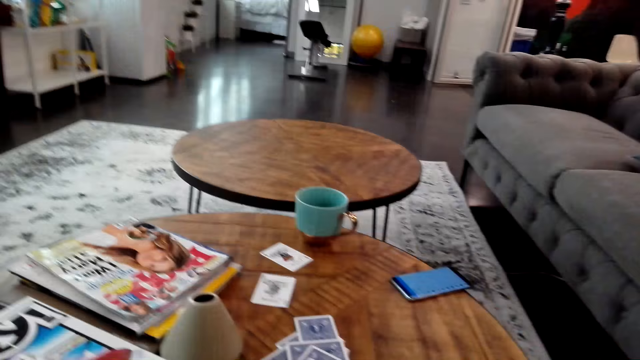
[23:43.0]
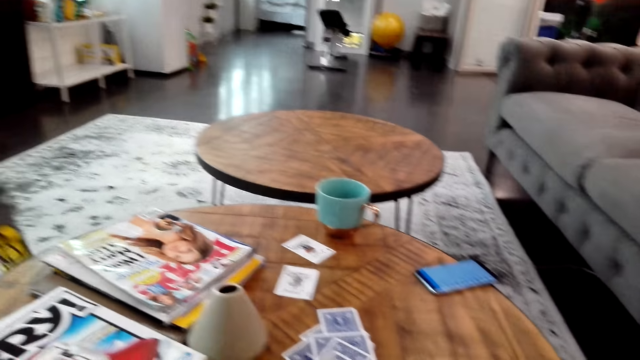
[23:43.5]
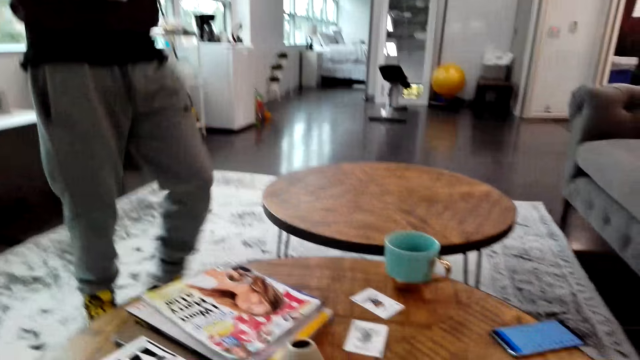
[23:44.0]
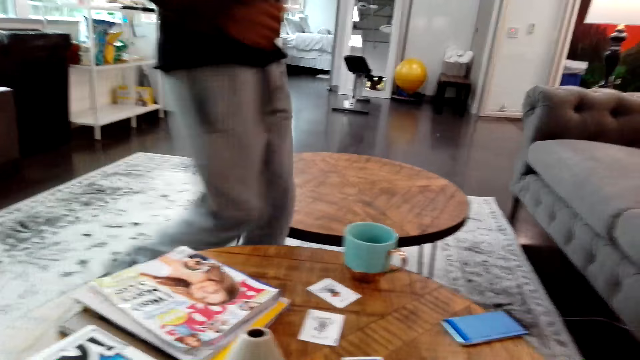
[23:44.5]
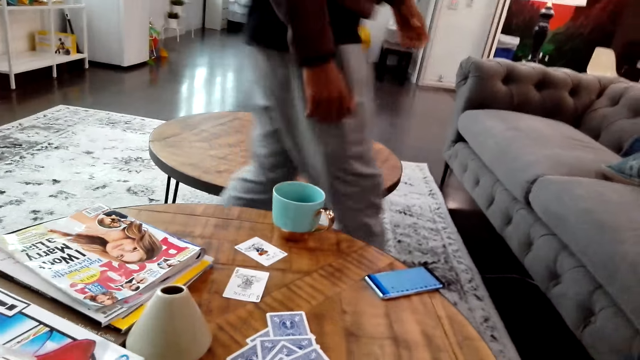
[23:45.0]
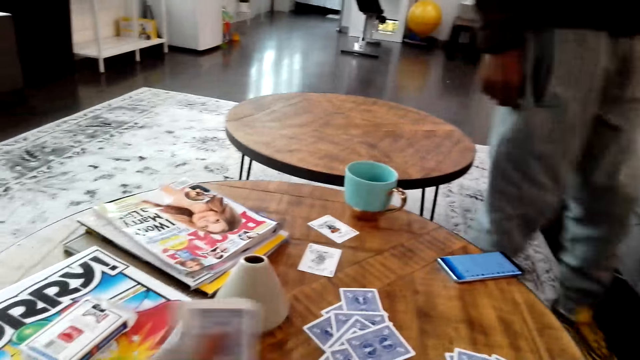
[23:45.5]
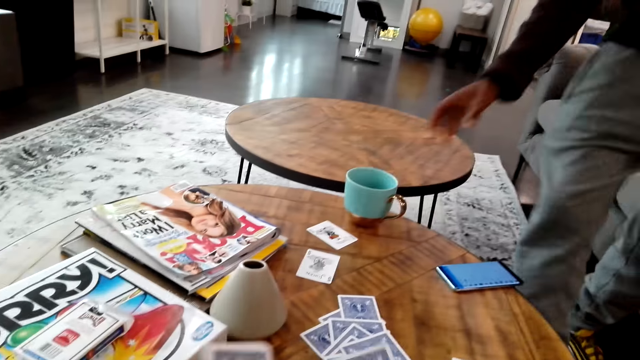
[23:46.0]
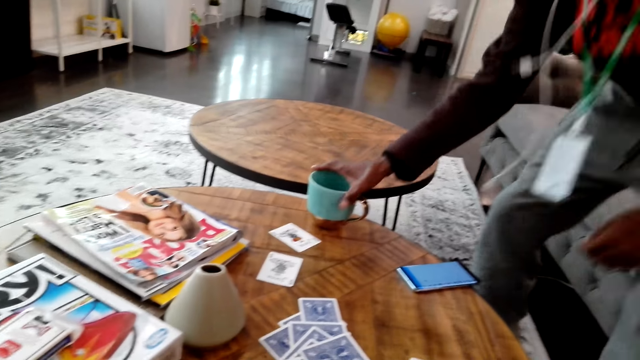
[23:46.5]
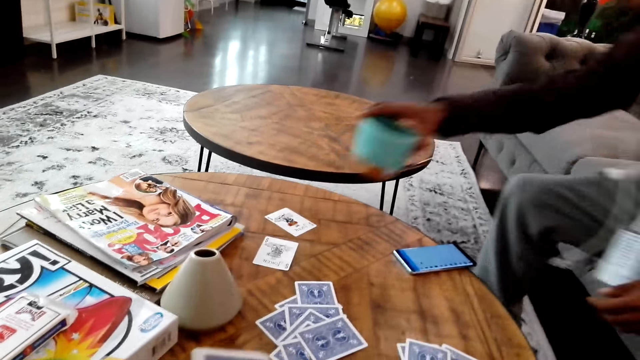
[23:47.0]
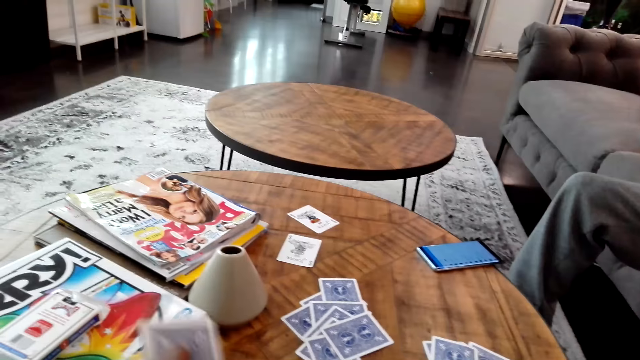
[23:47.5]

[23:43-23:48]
A man walks around in the house. The man sits on a sofa and picks up a cup from the table.

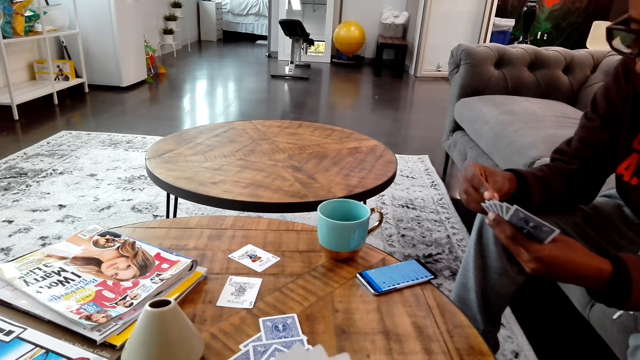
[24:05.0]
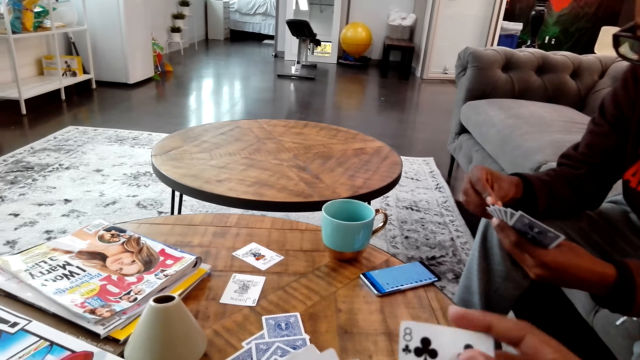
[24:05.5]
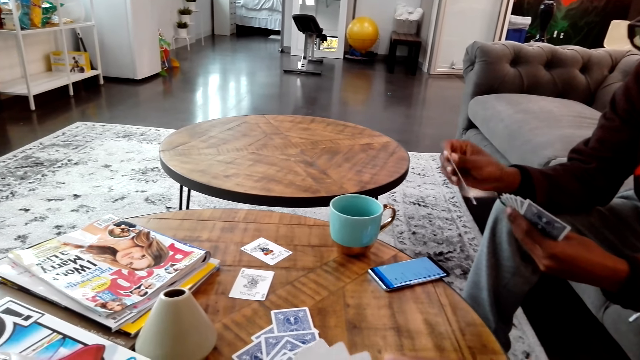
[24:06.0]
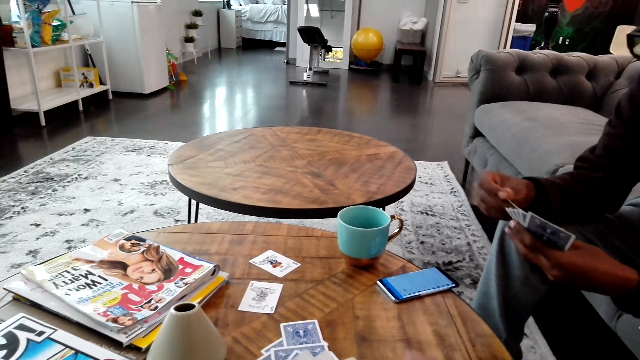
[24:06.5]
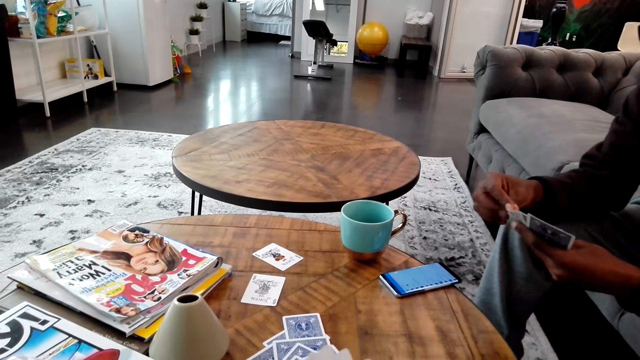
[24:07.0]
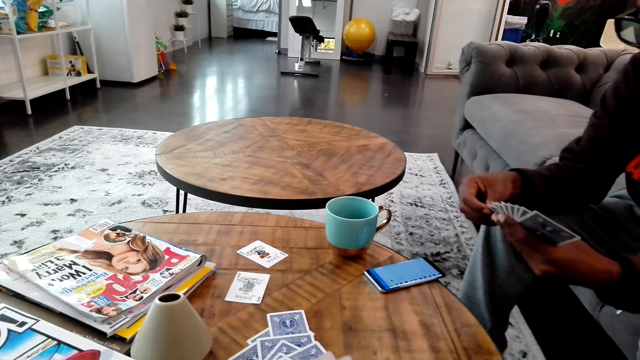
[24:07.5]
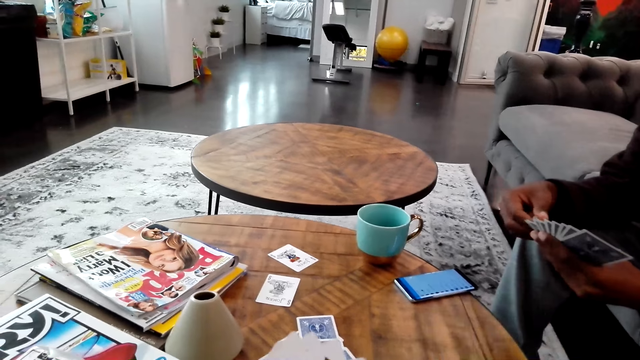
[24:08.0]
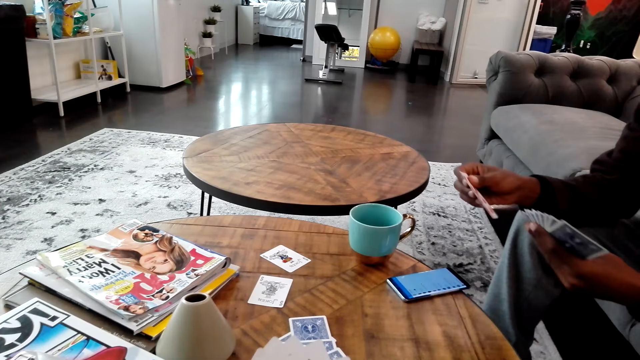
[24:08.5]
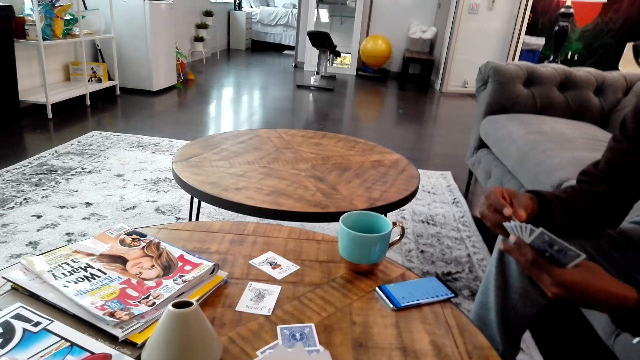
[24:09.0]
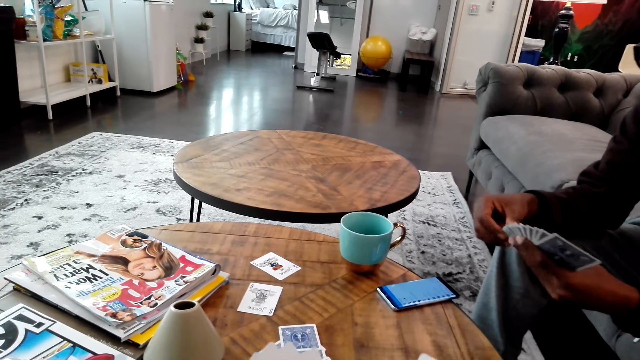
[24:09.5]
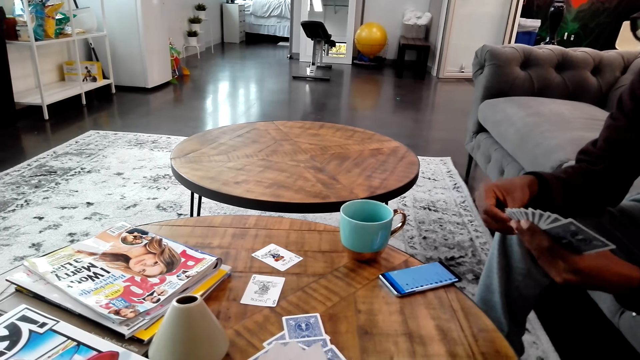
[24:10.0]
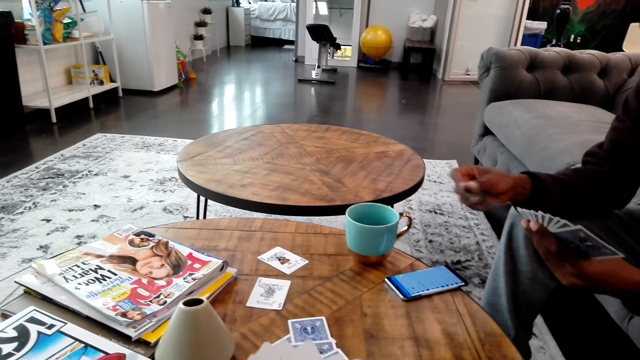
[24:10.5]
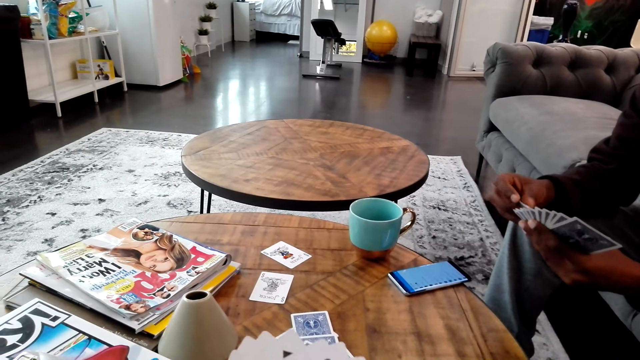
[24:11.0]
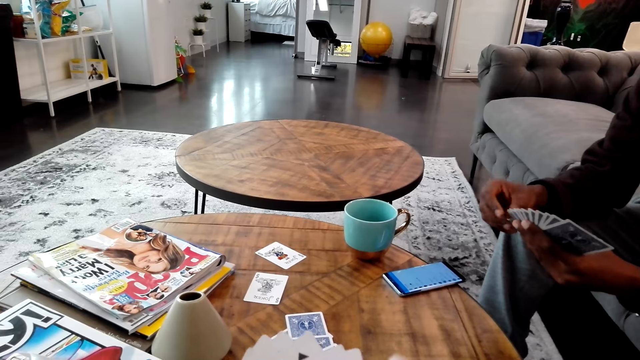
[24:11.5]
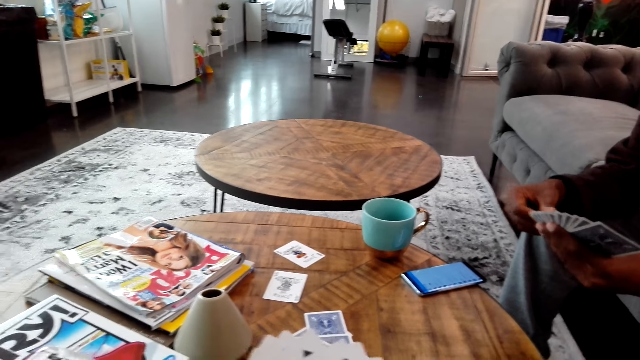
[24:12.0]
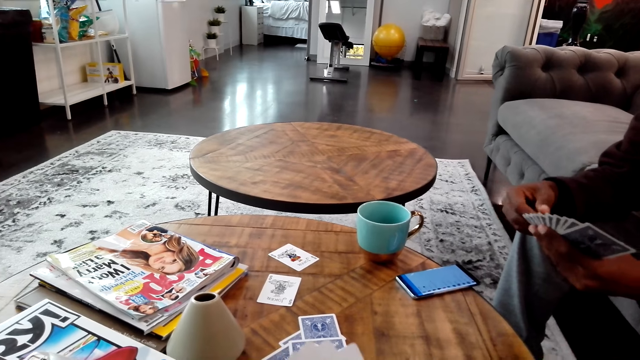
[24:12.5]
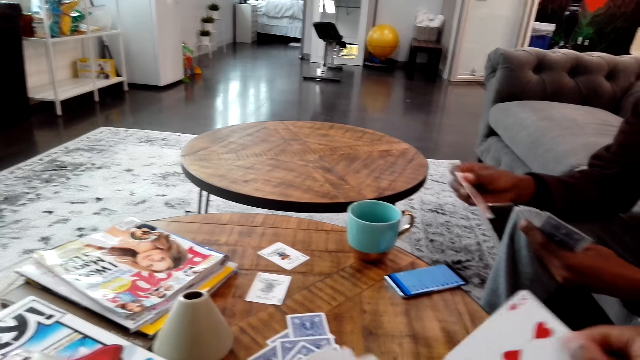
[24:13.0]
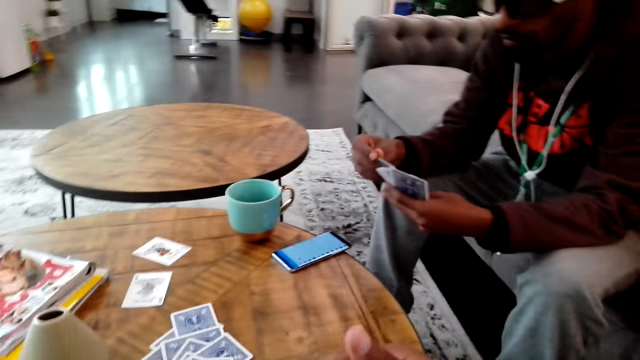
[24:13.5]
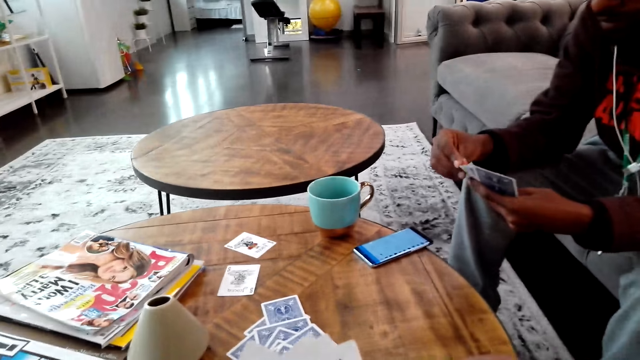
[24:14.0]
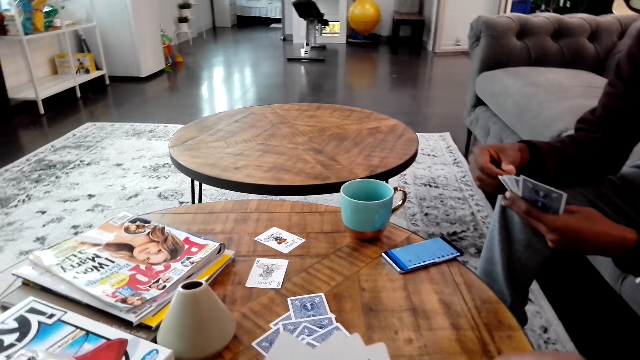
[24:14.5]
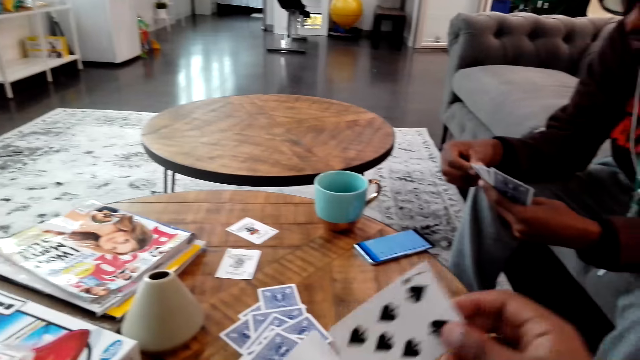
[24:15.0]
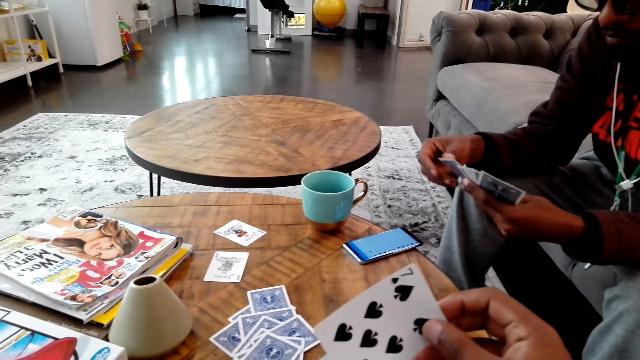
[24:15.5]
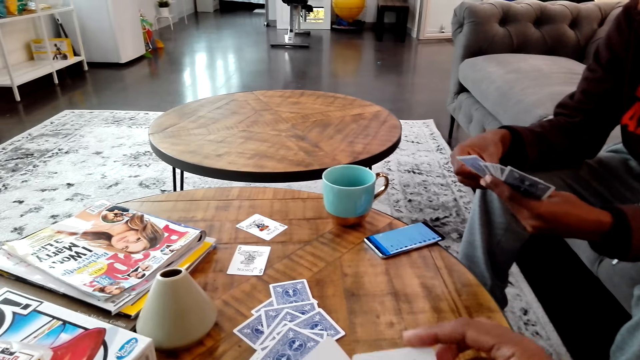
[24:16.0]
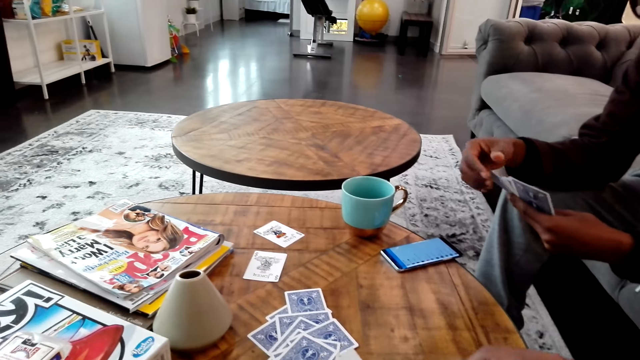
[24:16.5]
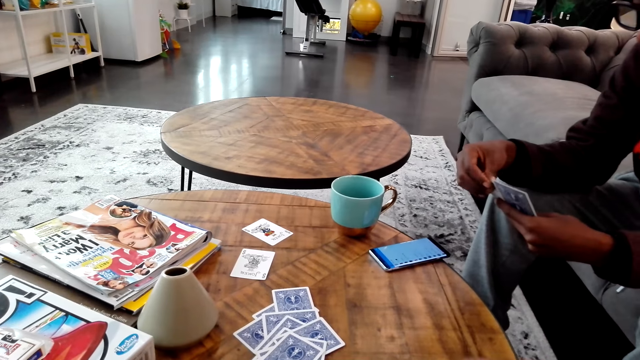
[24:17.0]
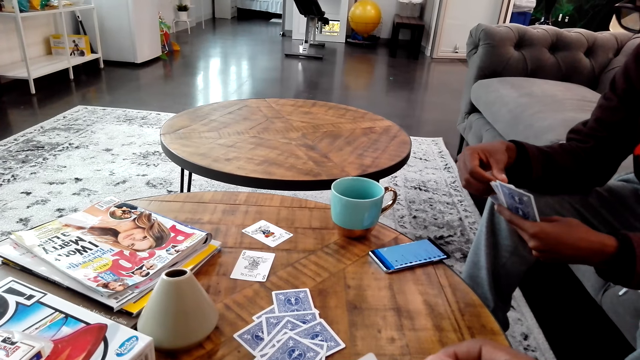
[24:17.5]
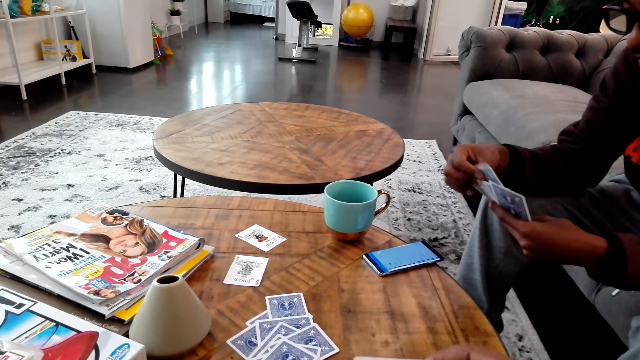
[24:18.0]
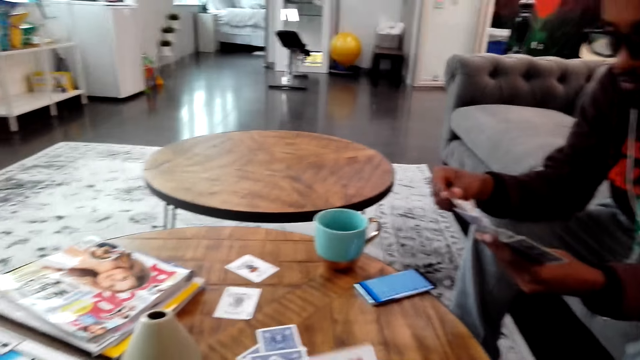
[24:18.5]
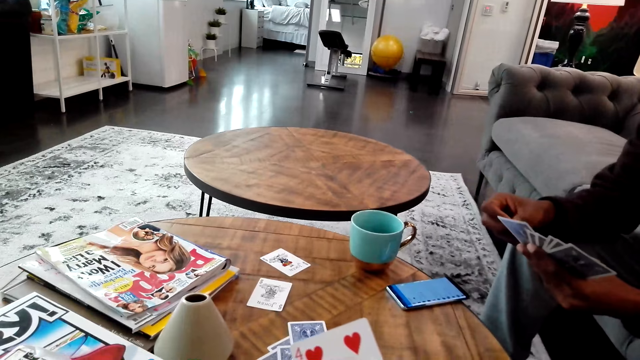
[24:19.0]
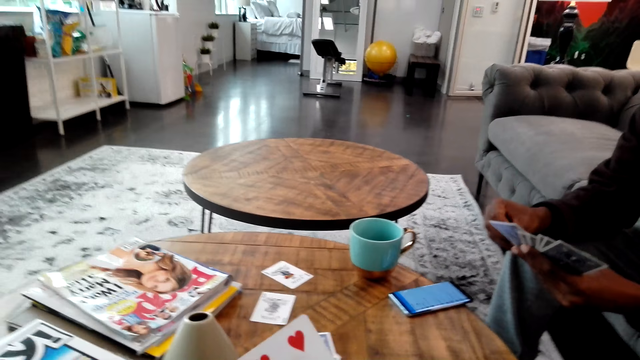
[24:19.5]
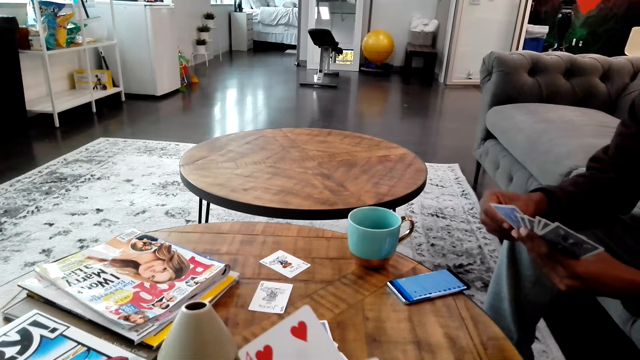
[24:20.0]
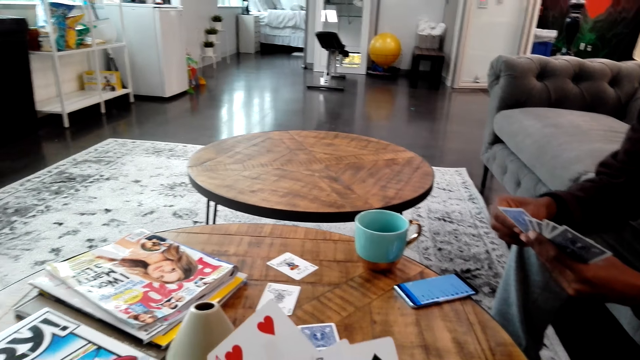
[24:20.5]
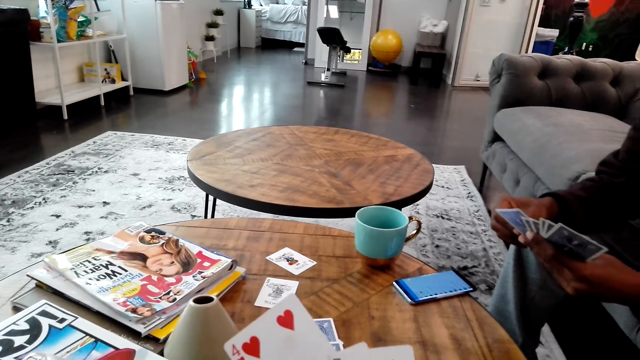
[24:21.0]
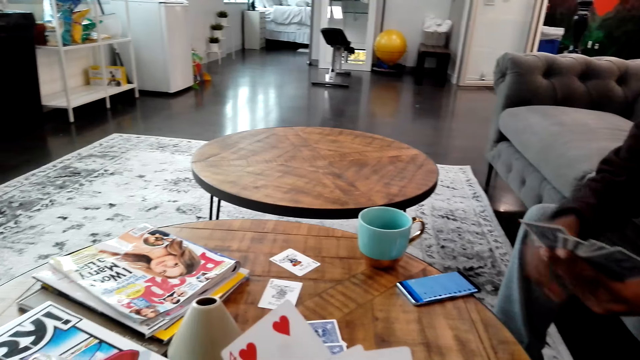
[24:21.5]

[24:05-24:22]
A man moves cards in the hands. The camera wearer moves cards in the hands.
